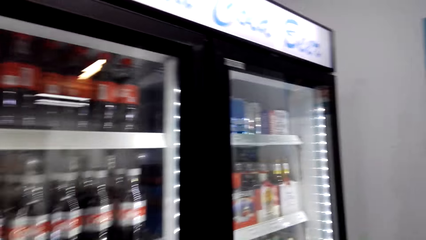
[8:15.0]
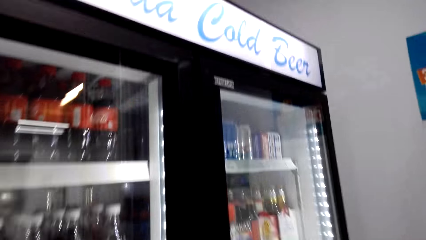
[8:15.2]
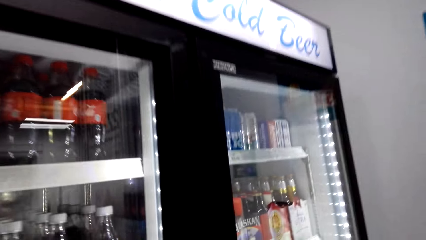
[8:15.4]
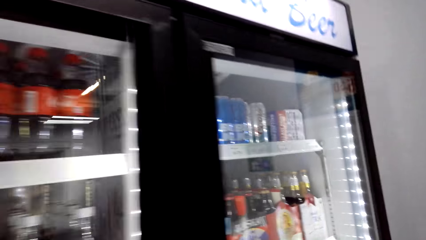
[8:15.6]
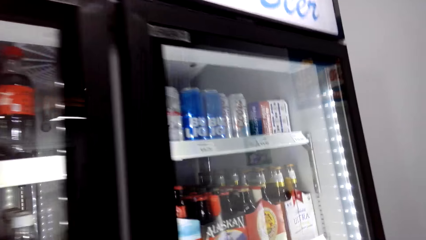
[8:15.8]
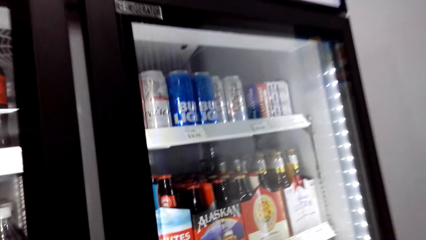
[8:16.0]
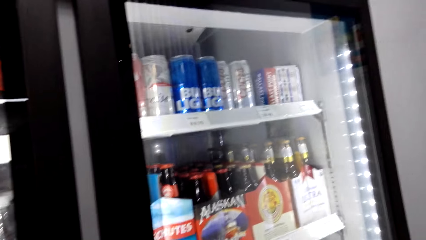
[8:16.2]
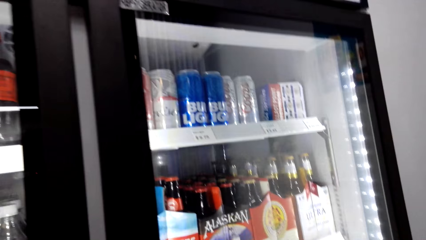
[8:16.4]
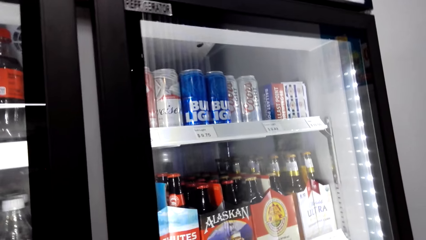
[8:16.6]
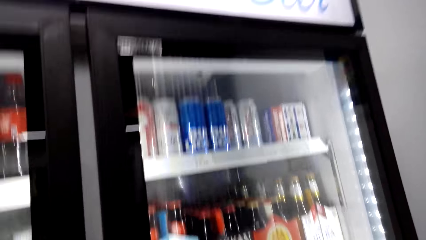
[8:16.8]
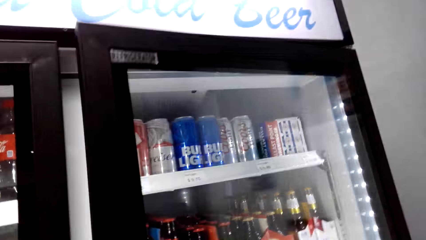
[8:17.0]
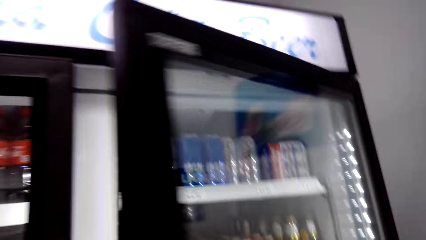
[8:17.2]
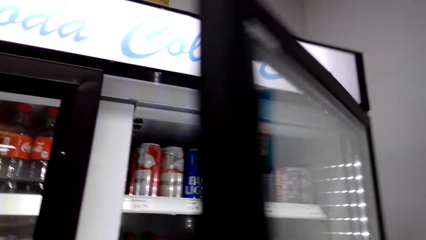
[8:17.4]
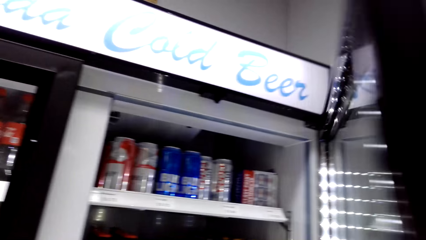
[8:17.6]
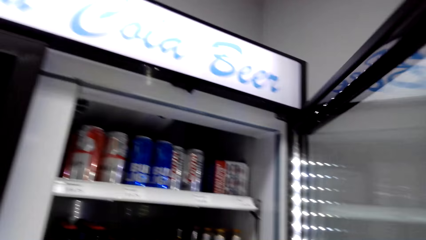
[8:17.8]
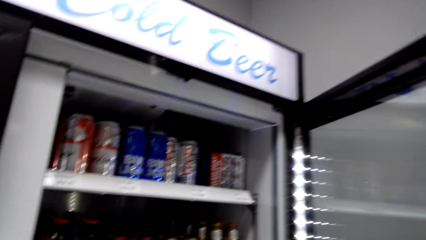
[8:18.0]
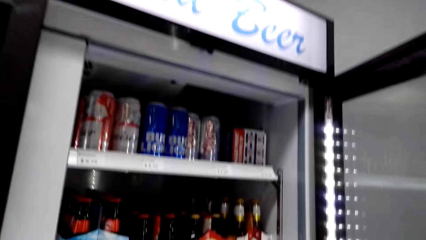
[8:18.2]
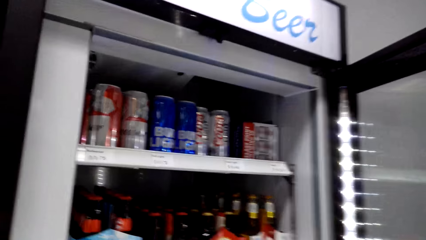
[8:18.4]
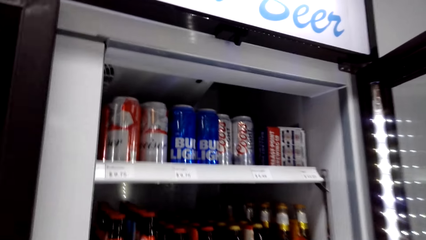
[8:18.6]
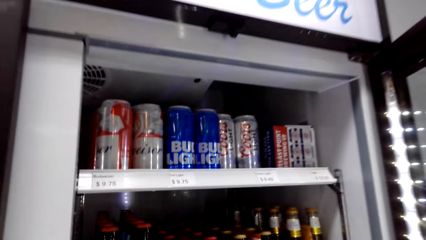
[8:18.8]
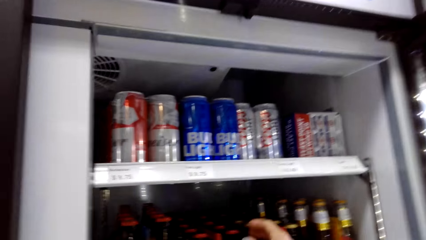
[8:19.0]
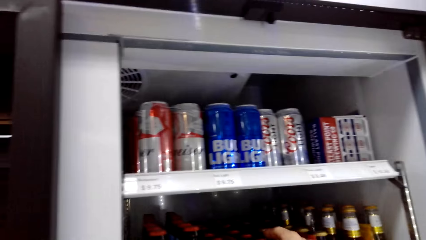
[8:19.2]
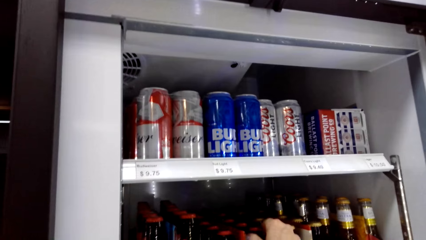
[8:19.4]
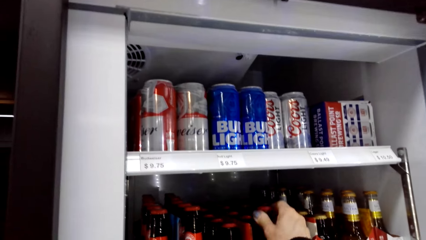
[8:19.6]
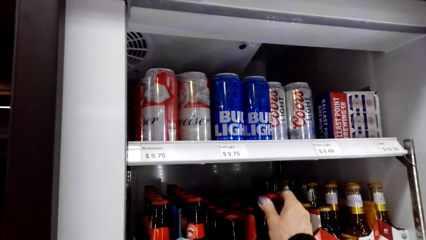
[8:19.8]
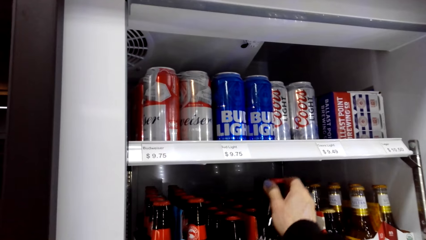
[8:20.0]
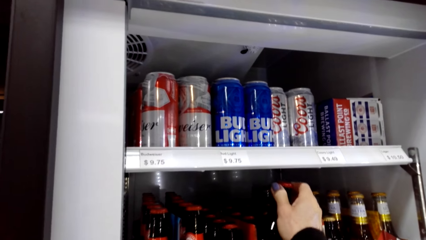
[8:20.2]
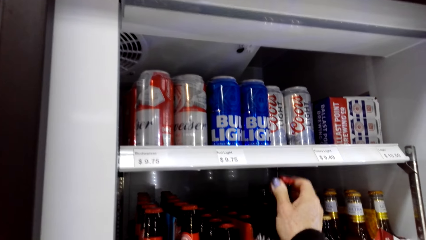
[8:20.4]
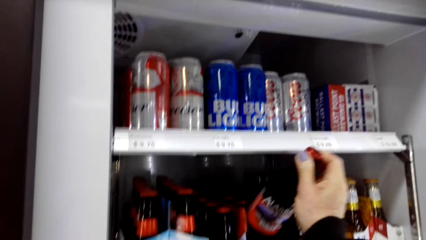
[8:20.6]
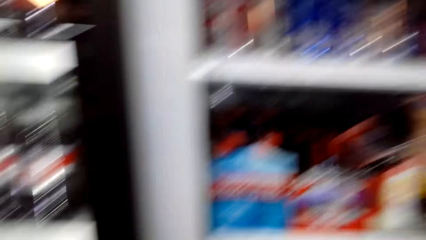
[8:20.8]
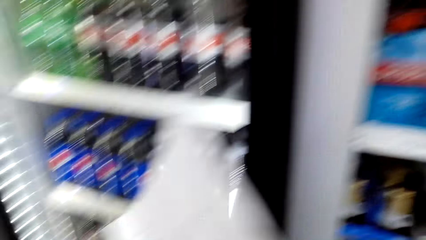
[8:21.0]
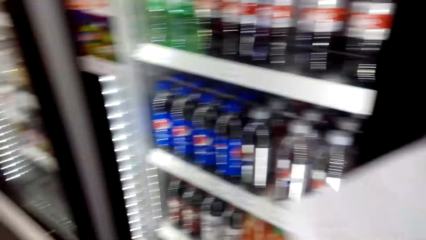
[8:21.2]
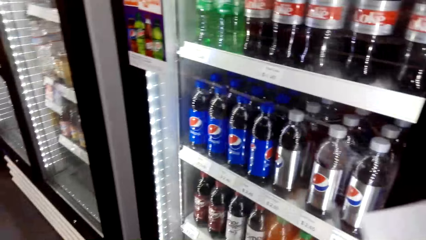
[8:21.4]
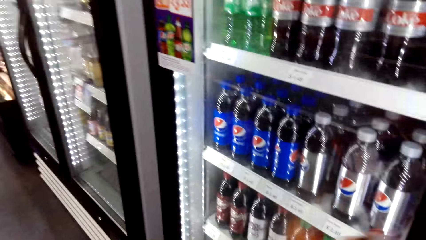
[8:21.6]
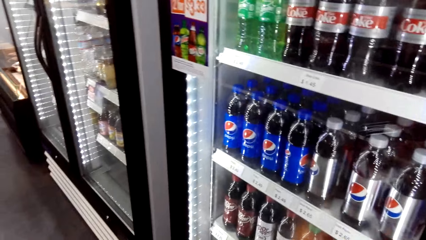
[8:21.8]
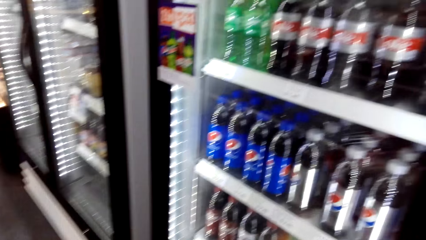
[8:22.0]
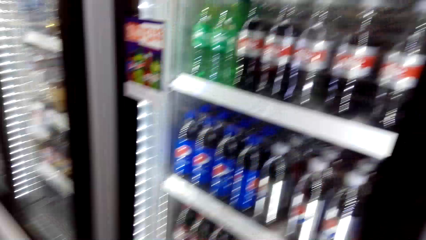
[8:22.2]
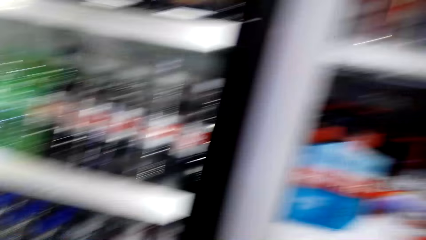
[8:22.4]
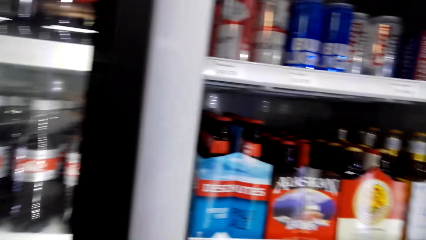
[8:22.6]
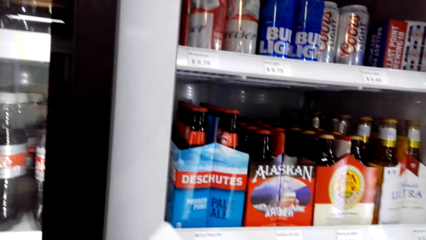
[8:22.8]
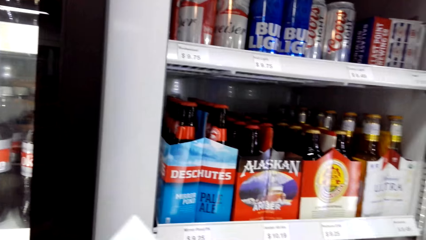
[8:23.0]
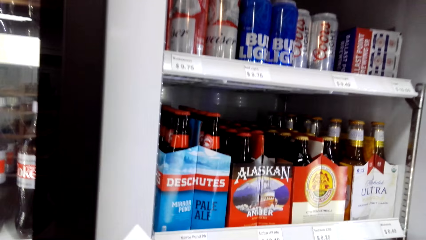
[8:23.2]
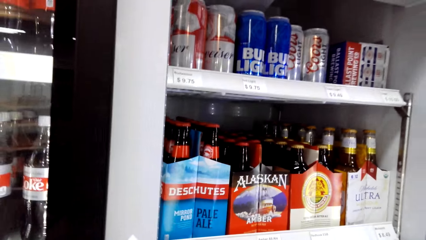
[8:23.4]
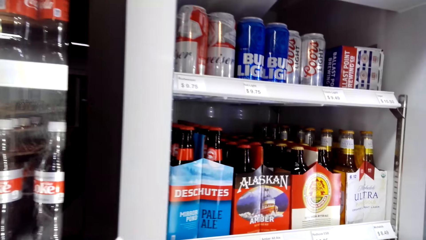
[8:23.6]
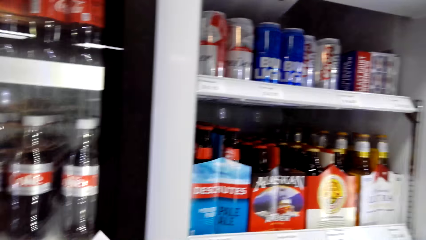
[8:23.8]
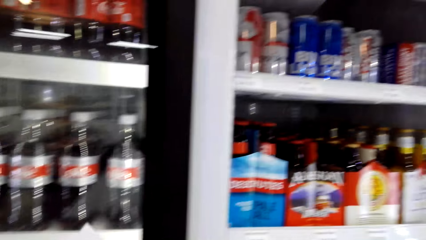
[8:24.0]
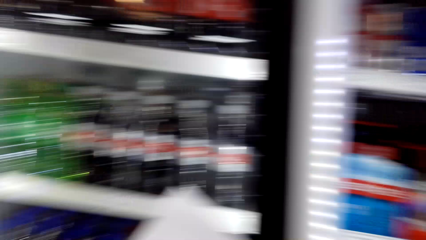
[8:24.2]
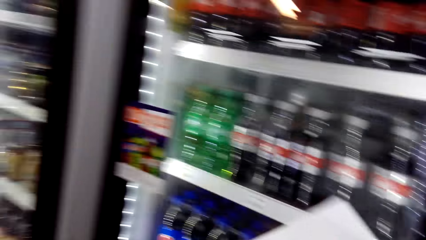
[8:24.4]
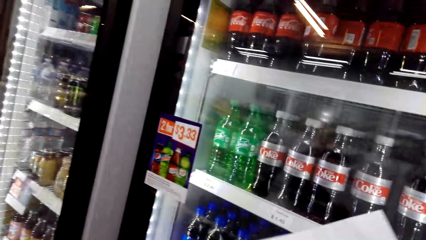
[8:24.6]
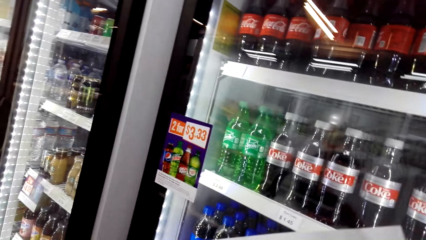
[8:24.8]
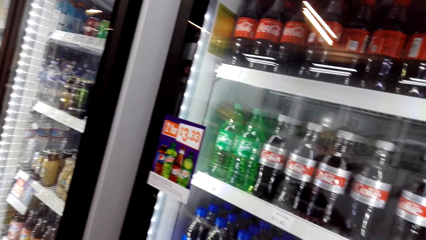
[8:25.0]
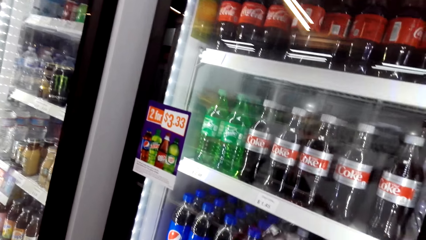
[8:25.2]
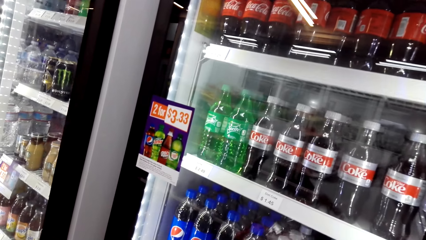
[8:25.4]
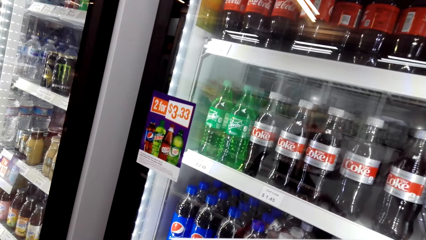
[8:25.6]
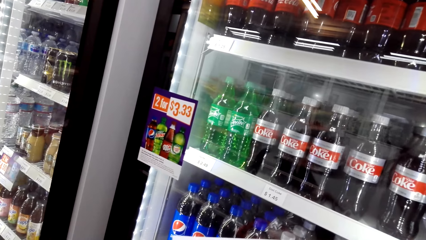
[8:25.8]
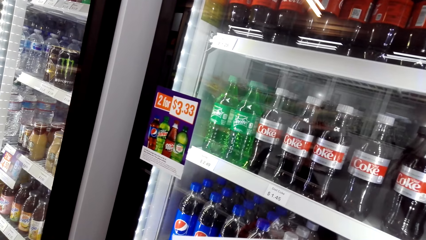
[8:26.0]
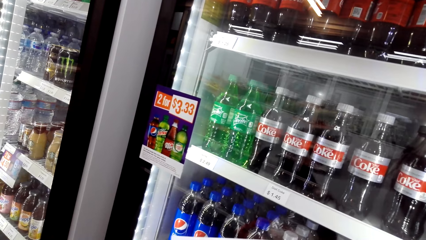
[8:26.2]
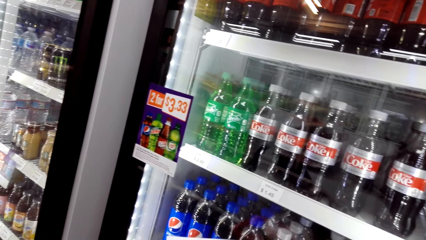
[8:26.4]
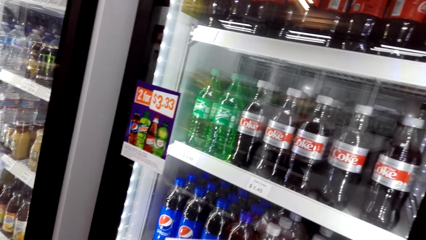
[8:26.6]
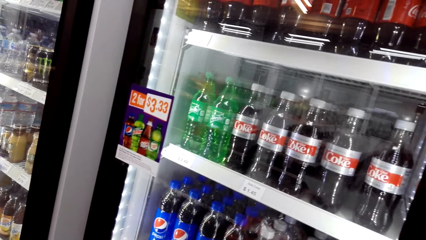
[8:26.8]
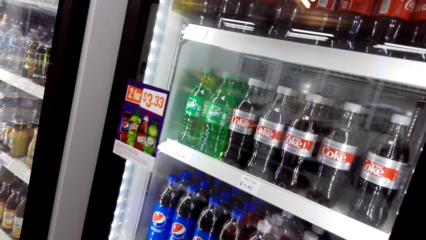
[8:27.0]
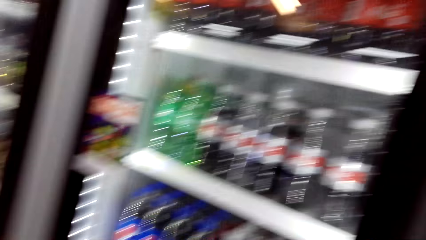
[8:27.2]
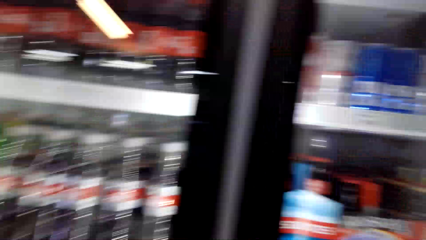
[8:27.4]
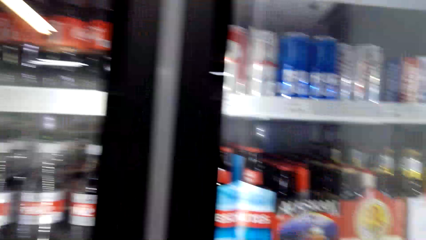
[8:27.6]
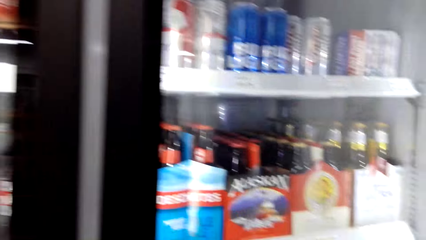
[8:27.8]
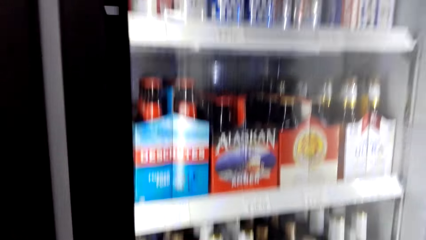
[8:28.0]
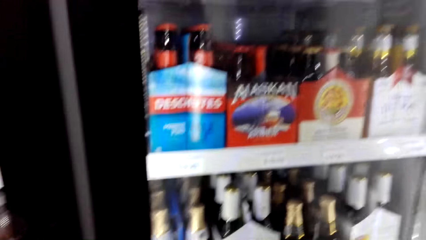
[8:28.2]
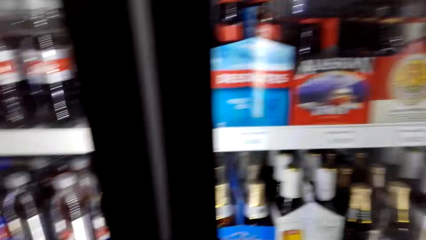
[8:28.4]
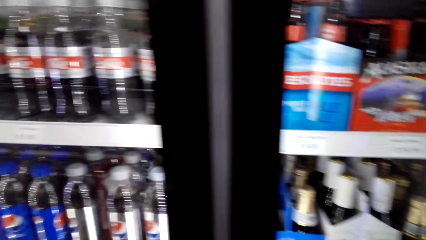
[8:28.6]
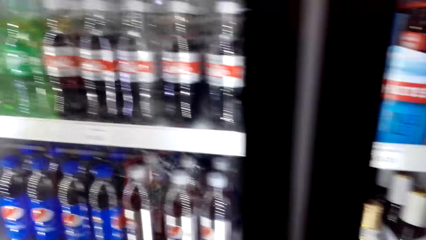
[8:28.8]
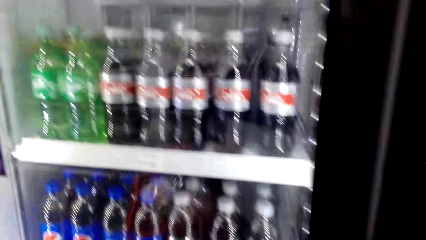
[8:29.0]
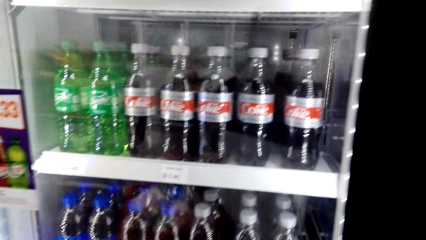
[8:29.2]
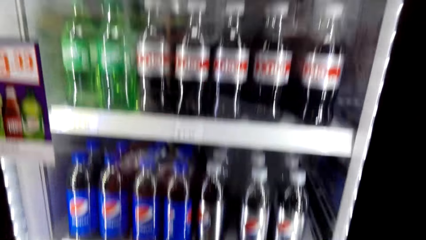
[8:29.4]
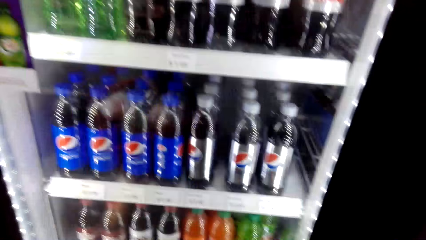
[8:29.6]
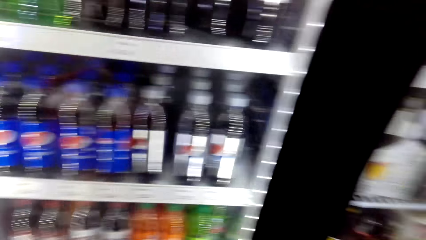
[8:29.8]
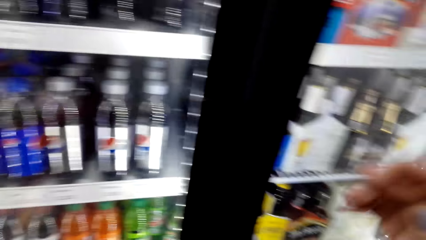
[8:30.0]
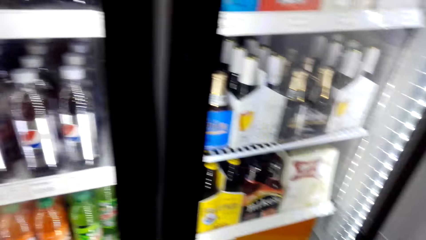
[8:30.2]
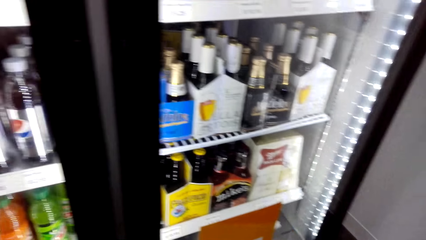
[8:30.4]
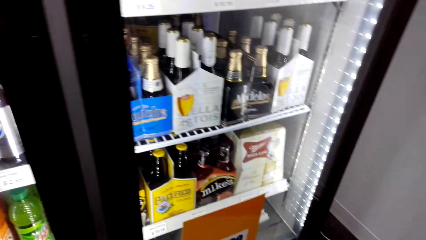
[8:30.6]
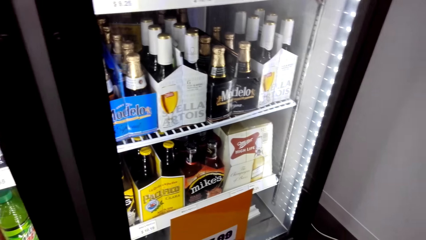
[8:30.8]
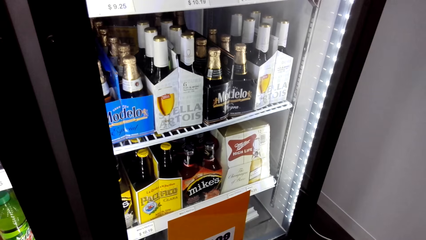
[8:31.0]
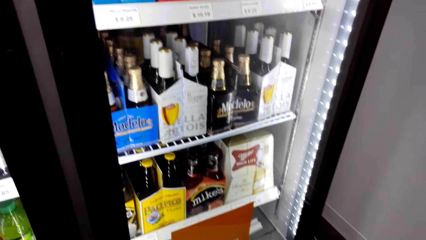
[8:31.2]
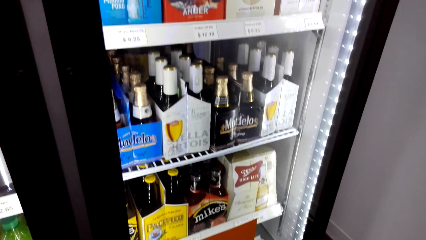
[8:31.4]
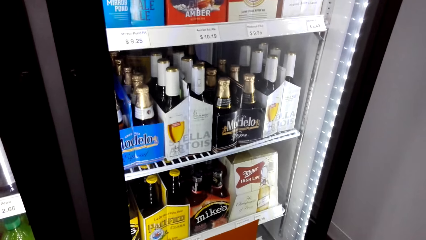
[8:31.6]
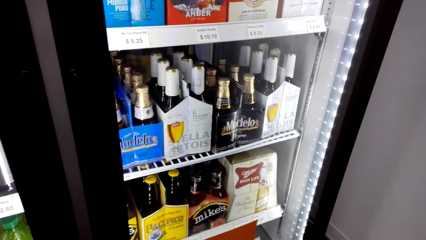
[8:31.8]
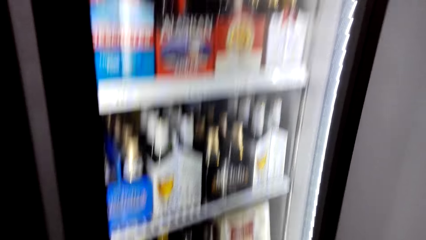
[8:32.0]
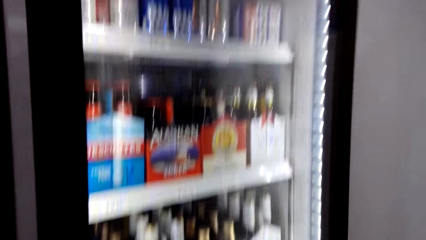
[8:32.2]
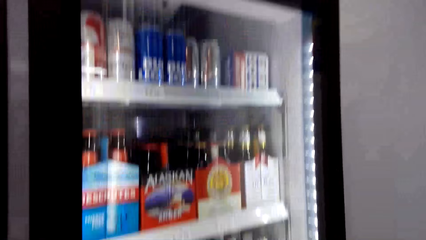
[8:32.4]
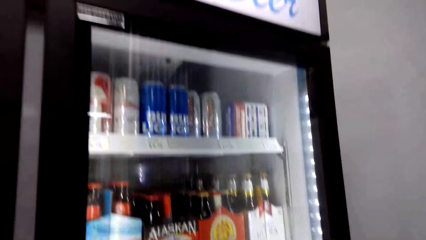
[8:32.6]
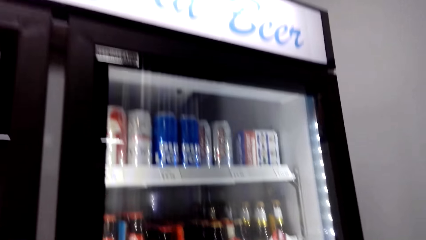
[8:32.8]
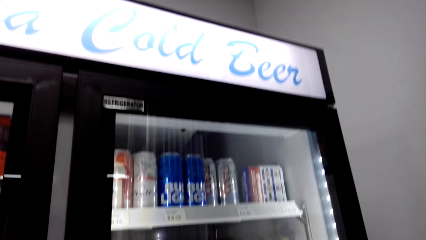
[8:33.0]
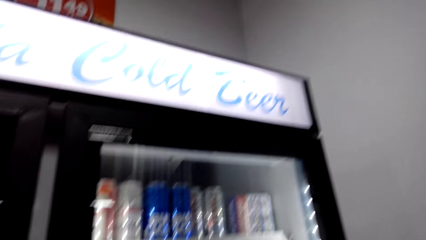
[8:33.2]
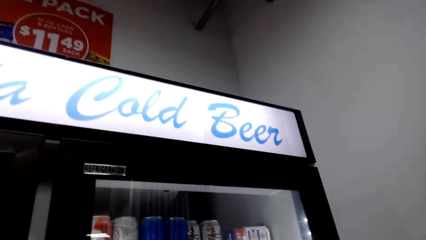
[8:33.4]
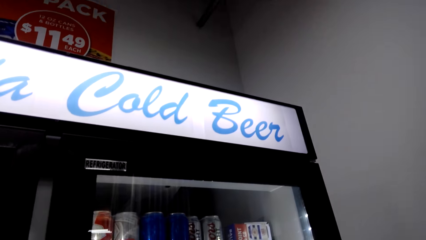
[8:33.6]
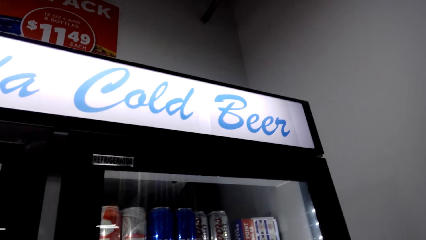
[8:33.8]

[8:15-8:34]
The camera wearer opens a fridge. They pick up a drink from the fridge. They close the fridge. They look around the fridge. They stare at the drinks.
